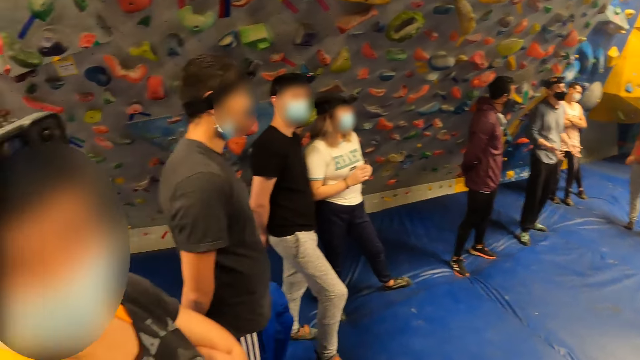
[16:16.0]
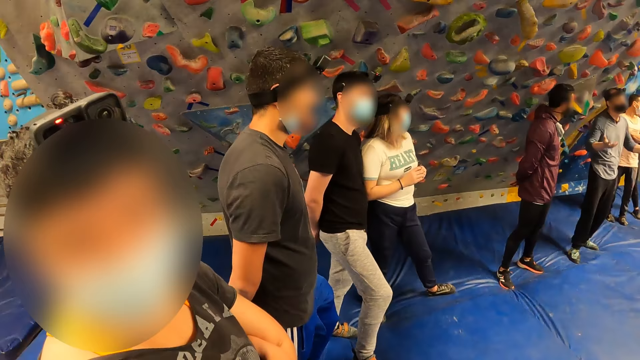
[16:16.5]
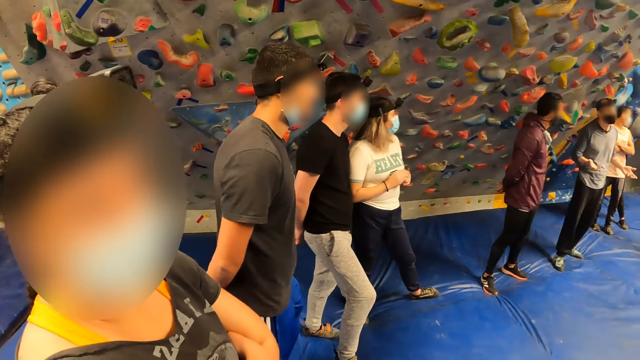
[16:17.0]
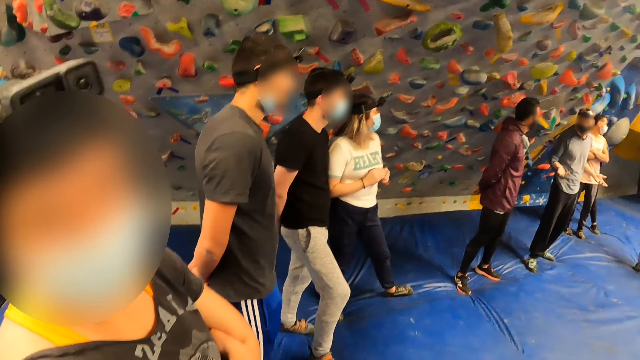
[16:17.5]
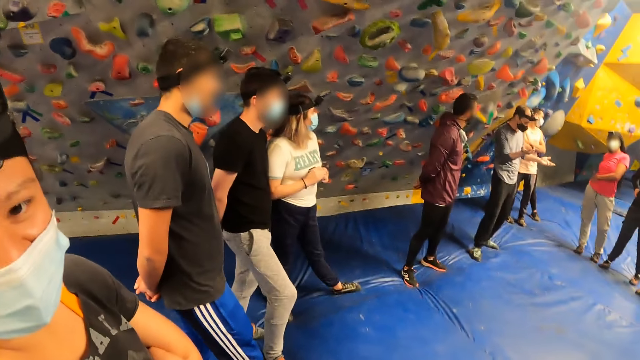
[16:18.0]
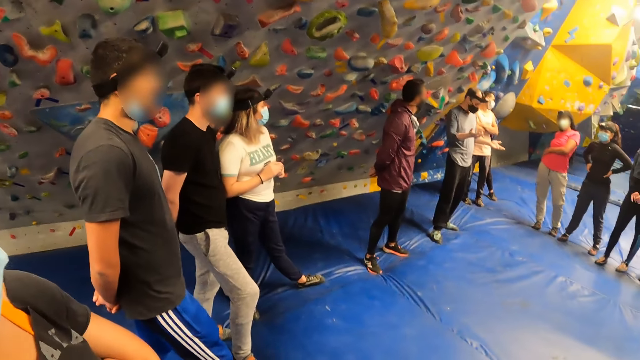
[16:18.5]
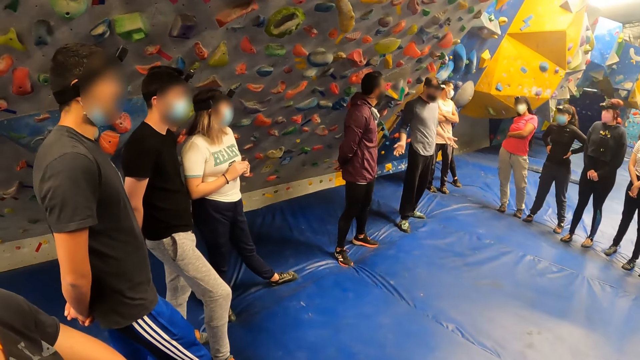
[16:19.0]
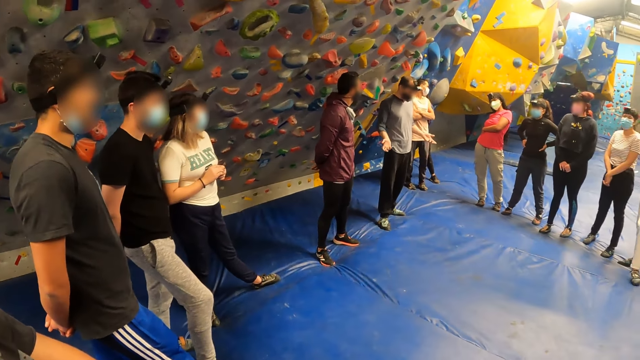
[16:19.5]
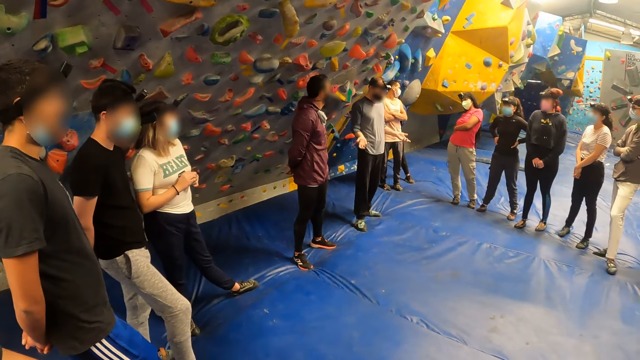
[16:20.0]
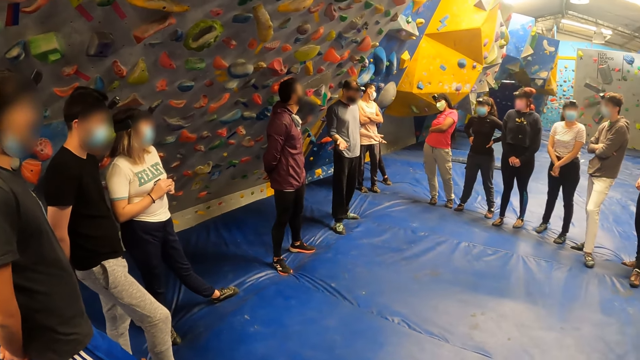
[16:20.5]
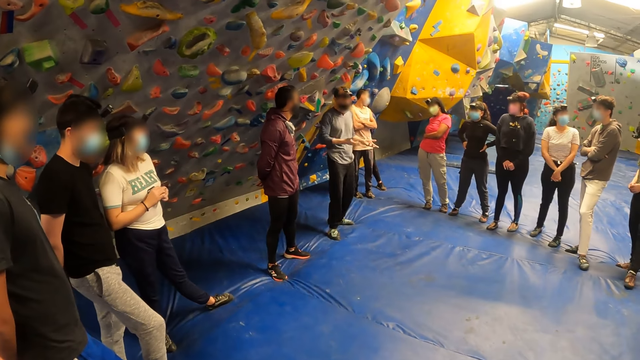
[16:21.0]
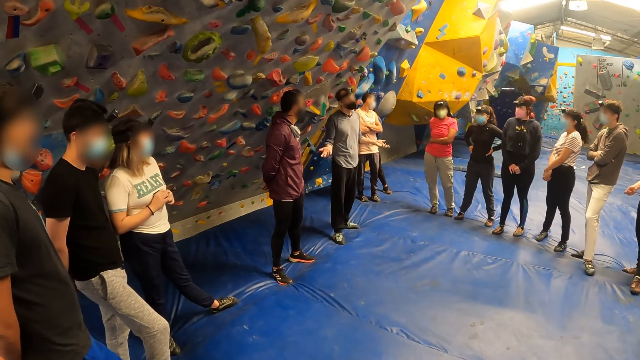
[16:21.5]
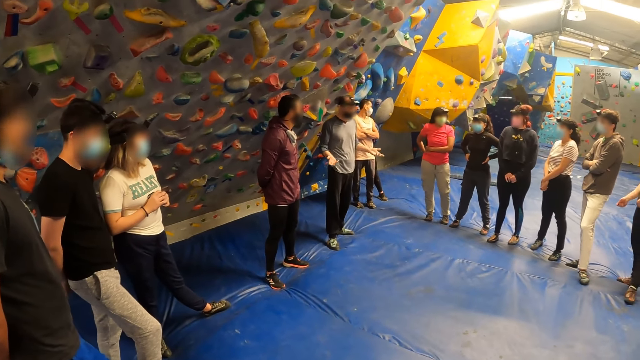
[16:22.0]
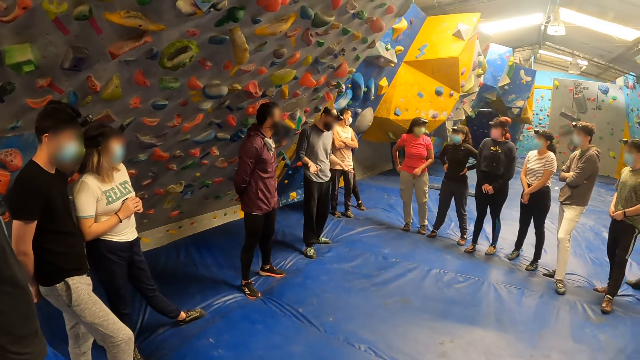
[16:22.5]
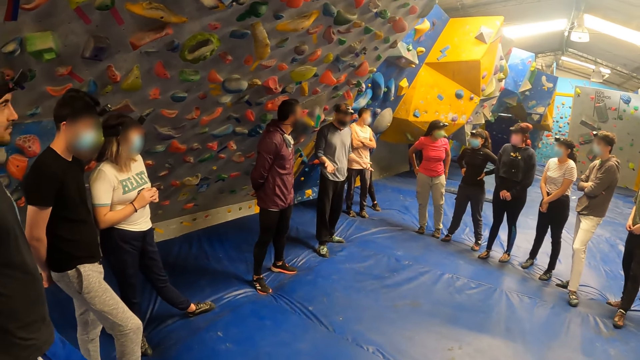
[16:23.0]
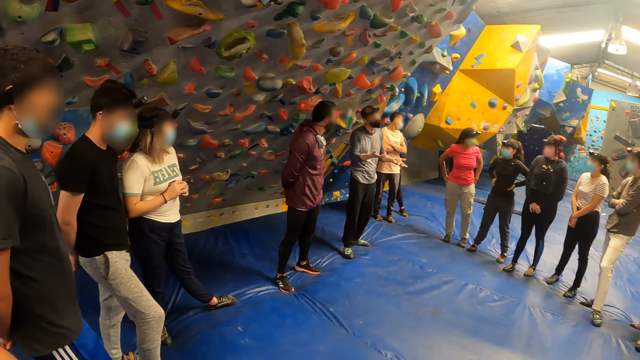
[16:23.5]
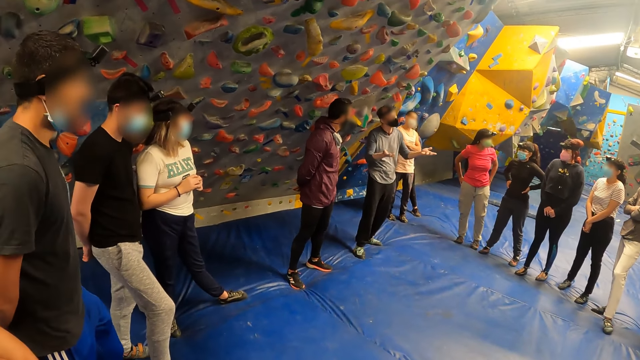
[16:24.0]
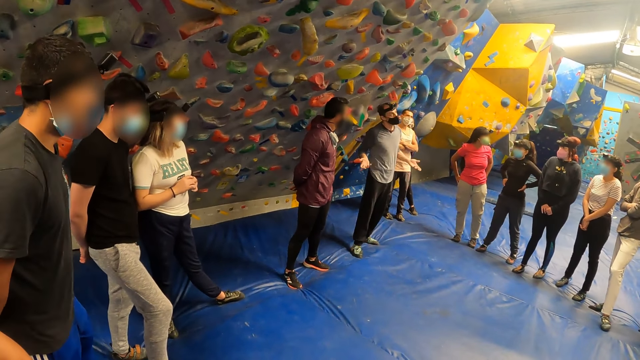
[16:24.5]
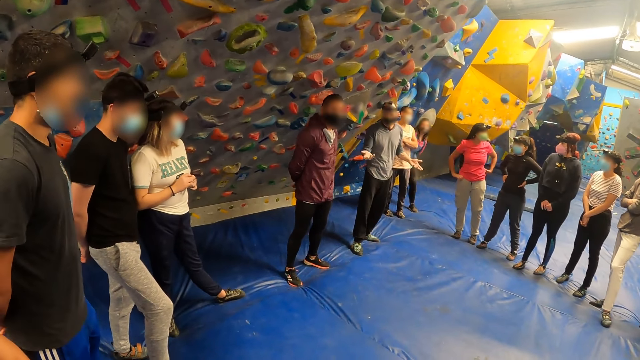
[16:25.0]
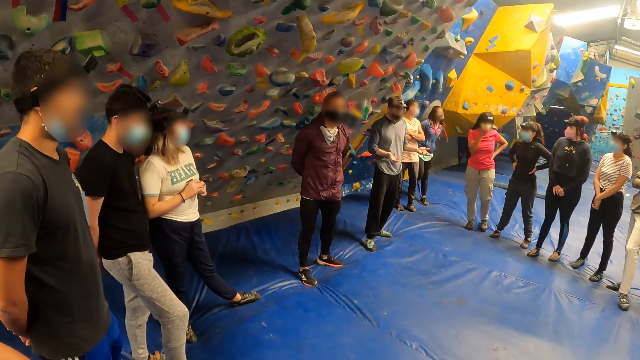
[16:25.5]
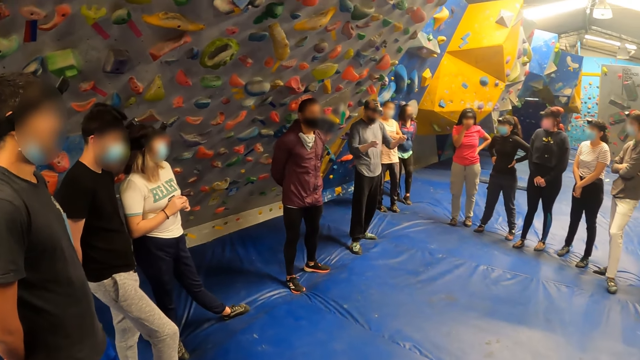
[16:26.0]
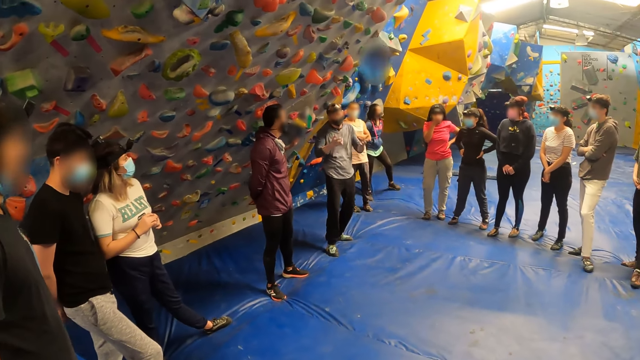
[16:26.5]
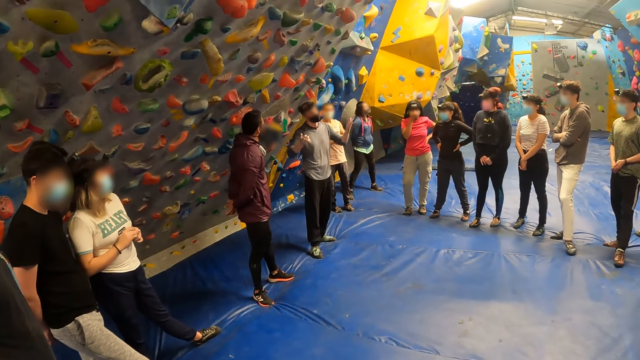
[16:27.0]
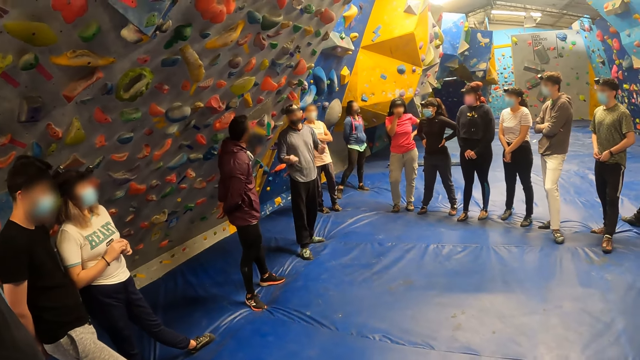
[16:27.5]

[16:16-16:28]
A man or woman interacts with the camera wearer. The camera wearer interacts with another man.

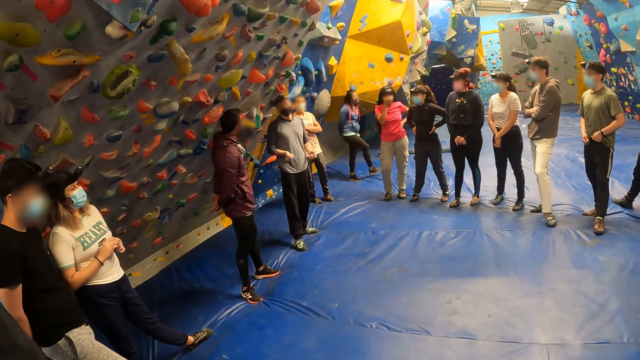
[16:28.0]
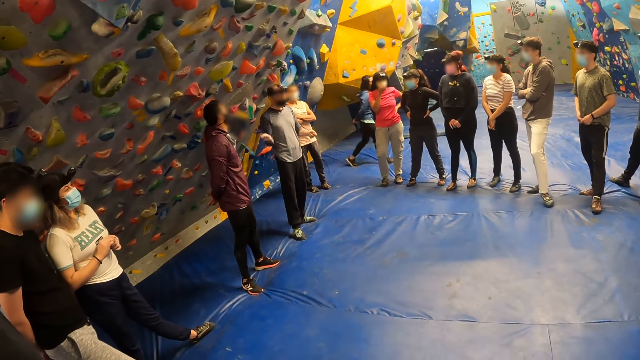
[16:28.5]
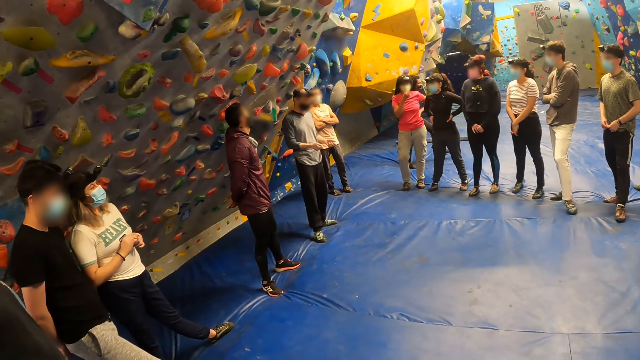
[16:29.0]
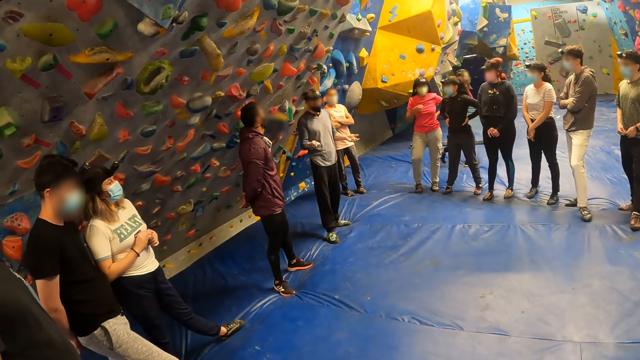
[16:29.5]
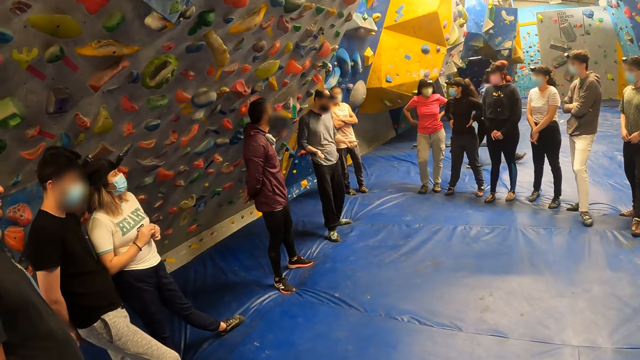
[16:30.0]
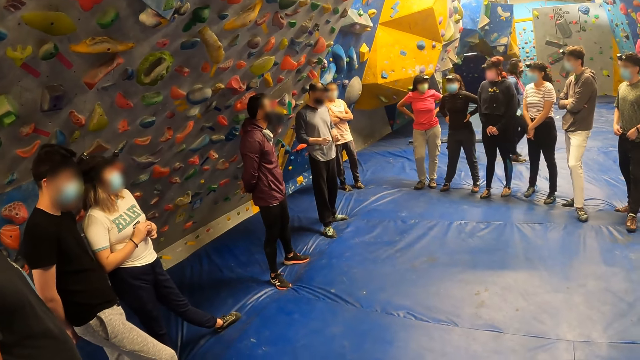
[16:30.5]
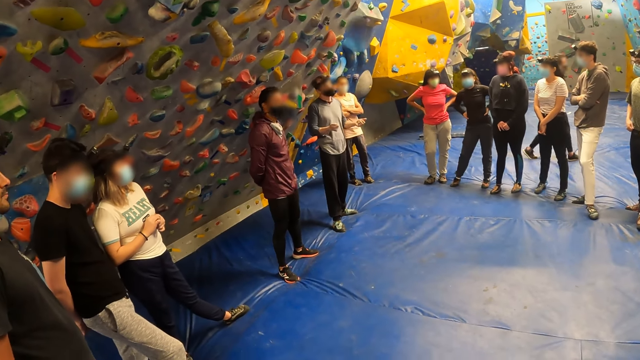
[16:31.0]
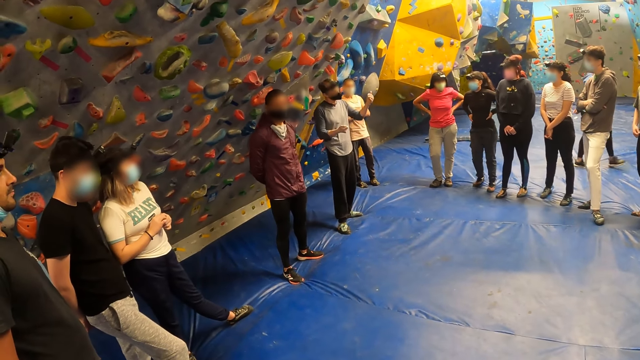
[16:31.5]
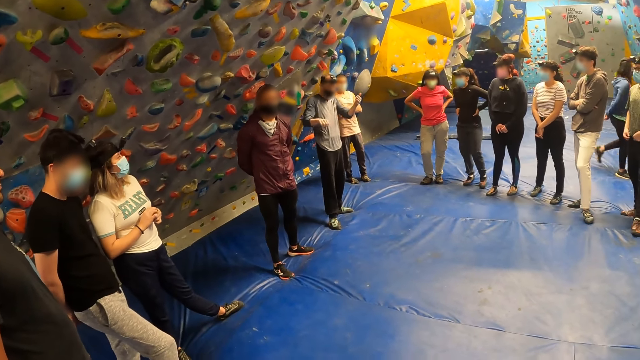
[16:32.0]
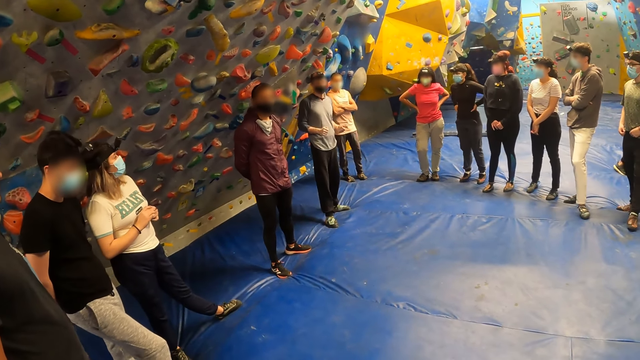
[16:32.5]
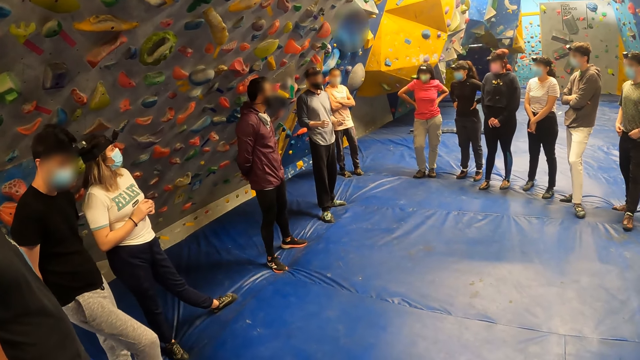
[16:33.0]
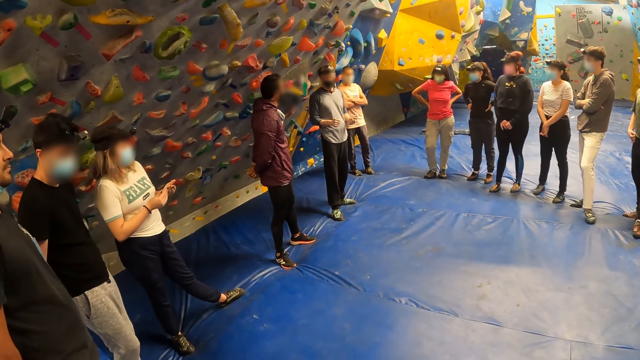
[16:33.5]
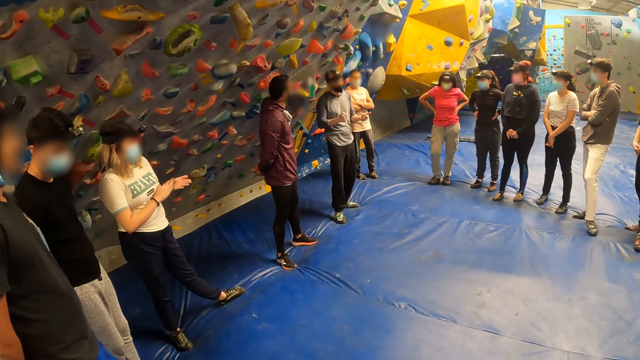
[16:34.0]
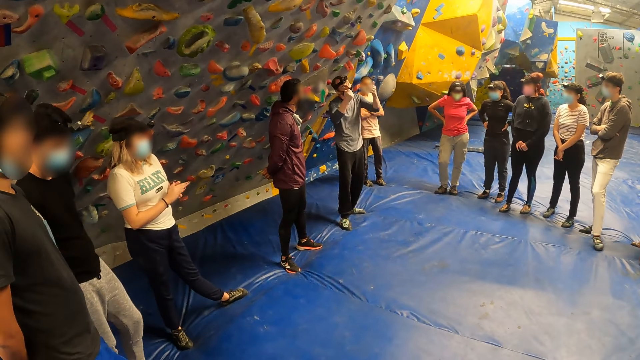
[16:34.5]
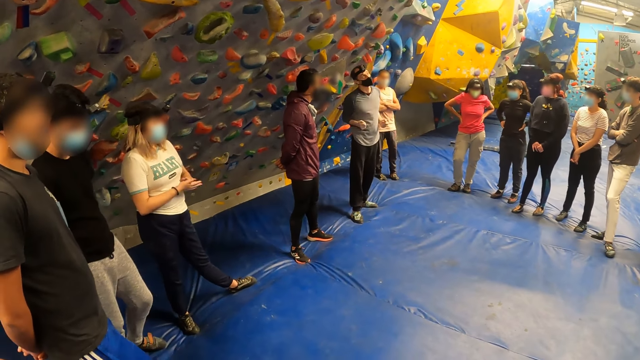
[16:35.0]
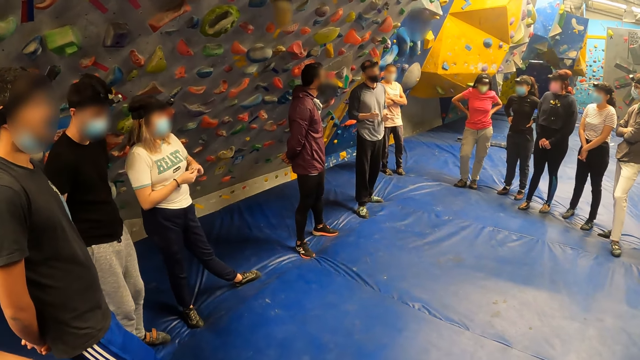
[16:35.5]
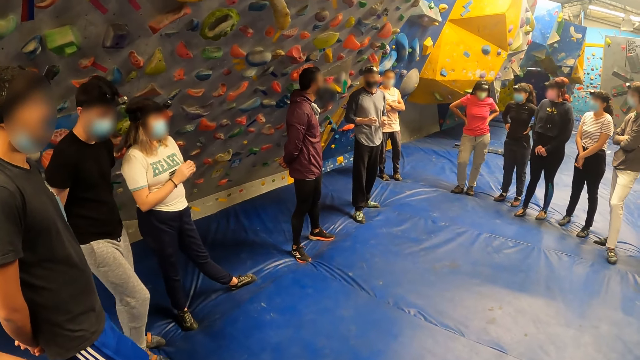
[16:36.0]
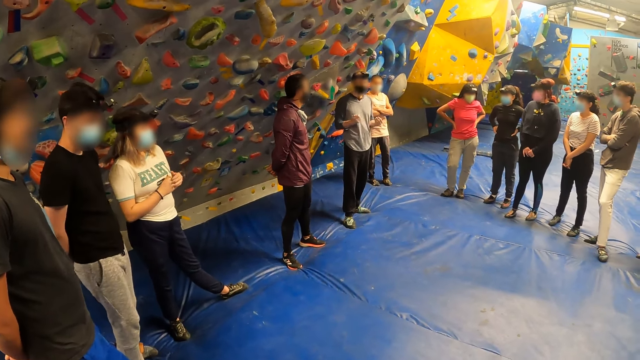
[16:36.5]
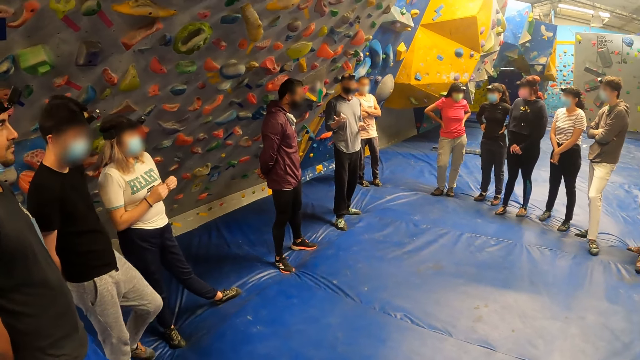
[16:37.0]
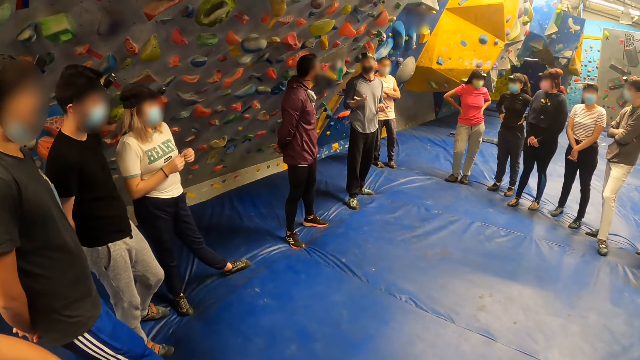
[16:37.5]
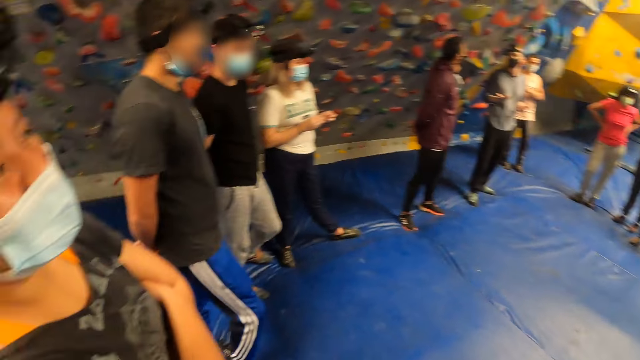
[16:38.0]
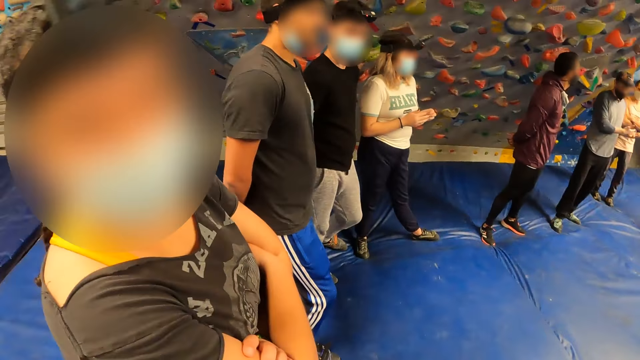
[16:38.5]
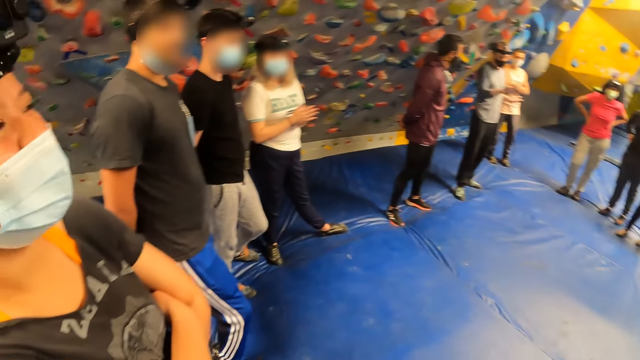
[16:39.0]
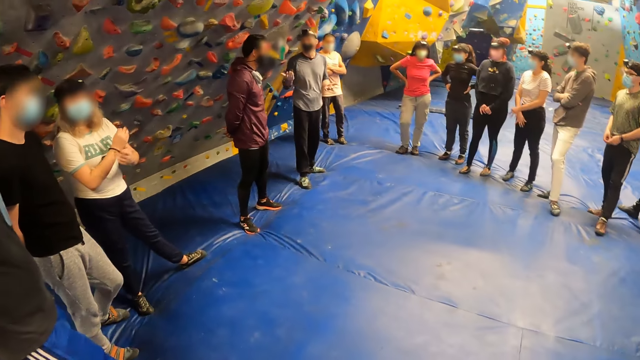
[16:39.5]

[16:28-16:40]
The camera wearer interacts with rock climbers. A man or woman interacts with the camera wearer.
